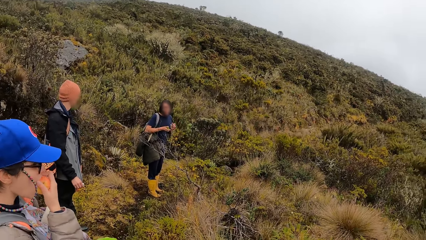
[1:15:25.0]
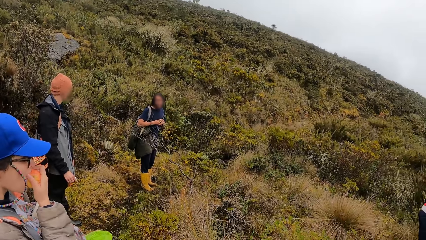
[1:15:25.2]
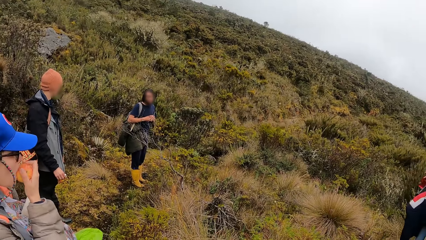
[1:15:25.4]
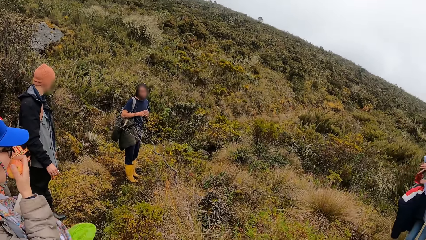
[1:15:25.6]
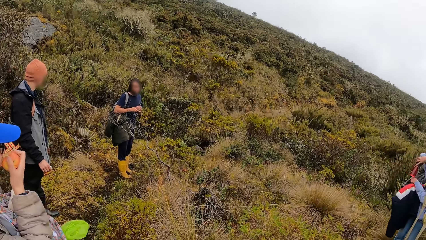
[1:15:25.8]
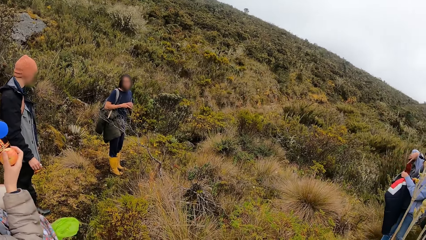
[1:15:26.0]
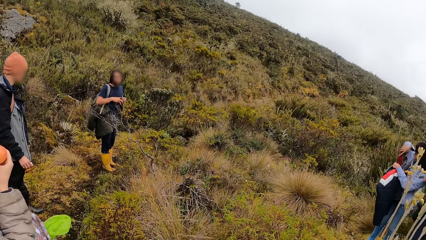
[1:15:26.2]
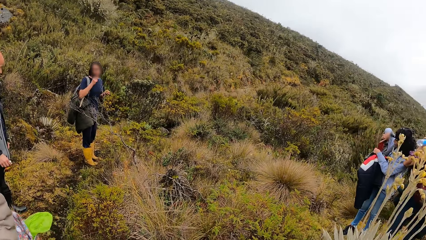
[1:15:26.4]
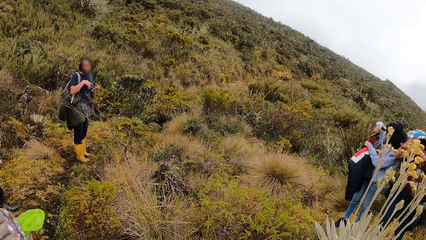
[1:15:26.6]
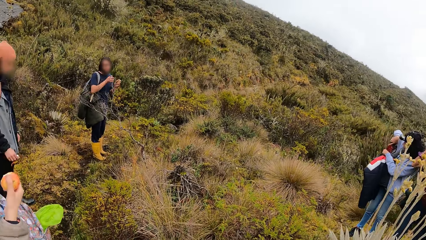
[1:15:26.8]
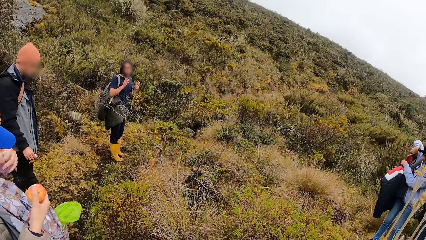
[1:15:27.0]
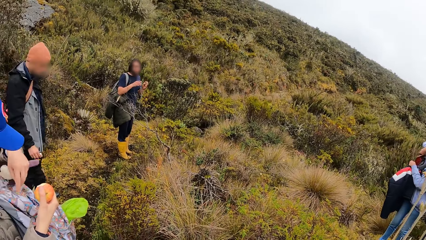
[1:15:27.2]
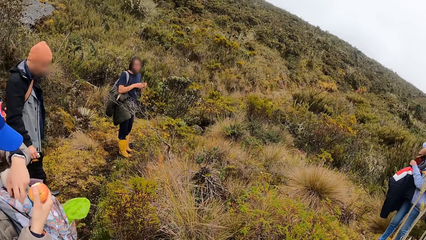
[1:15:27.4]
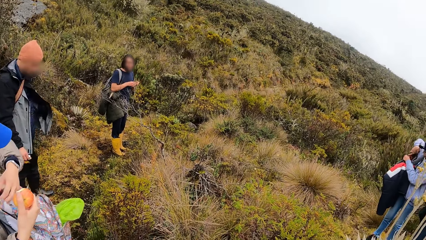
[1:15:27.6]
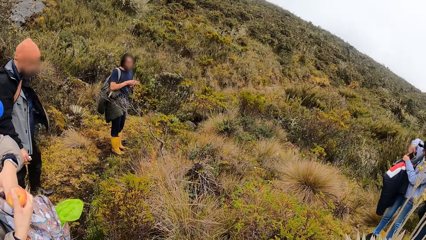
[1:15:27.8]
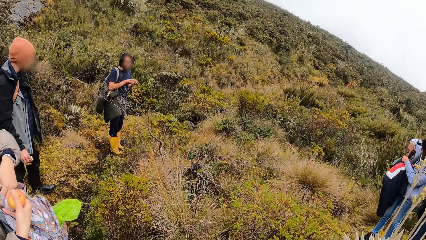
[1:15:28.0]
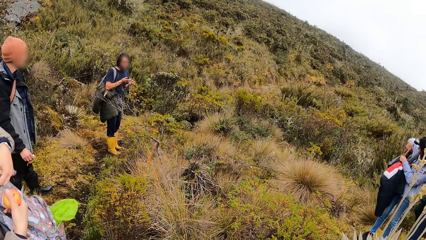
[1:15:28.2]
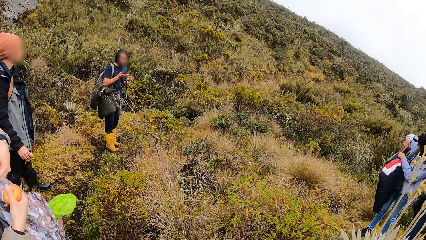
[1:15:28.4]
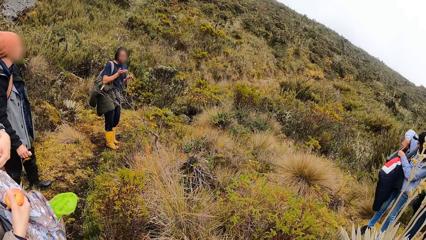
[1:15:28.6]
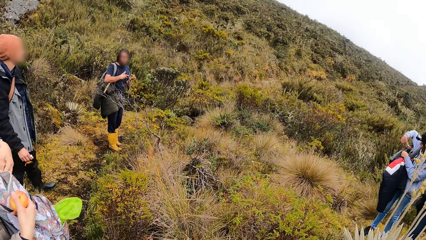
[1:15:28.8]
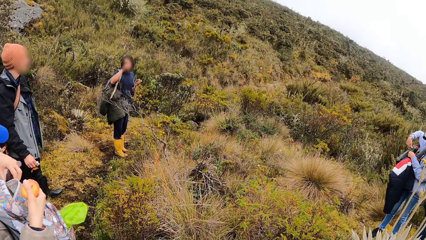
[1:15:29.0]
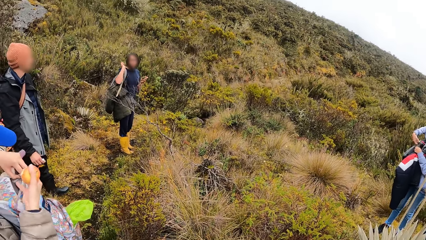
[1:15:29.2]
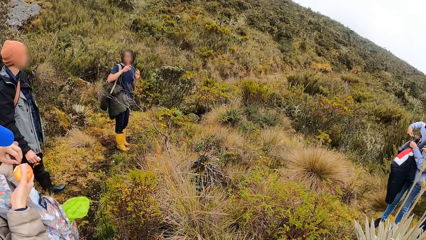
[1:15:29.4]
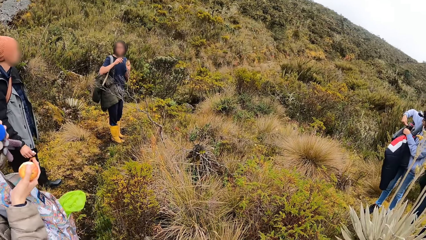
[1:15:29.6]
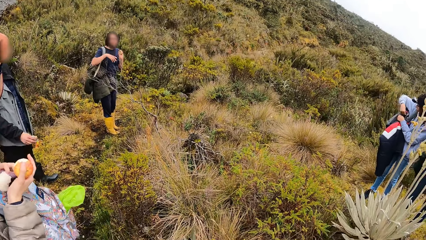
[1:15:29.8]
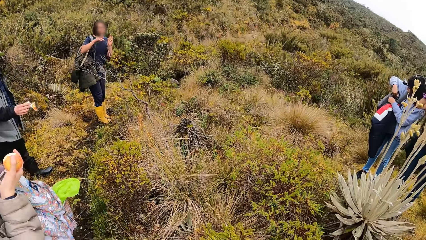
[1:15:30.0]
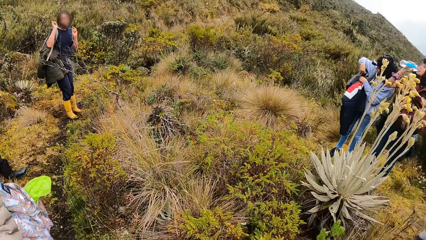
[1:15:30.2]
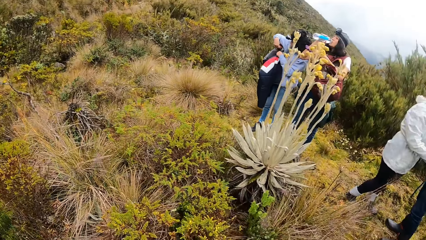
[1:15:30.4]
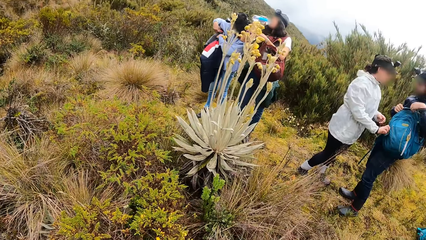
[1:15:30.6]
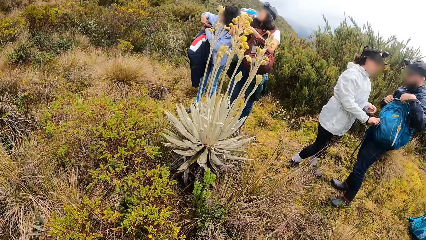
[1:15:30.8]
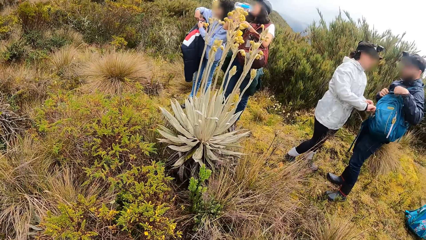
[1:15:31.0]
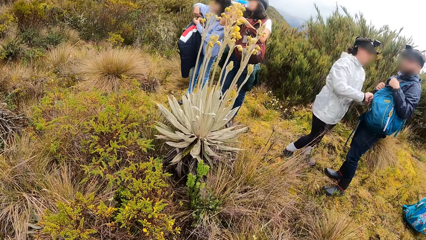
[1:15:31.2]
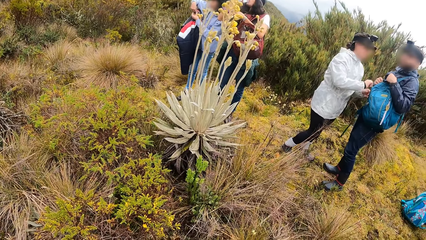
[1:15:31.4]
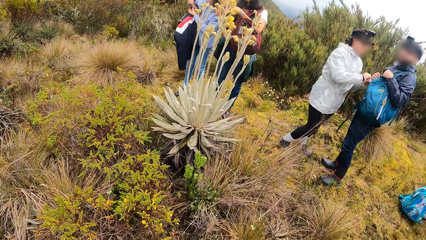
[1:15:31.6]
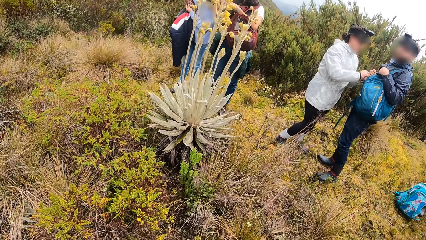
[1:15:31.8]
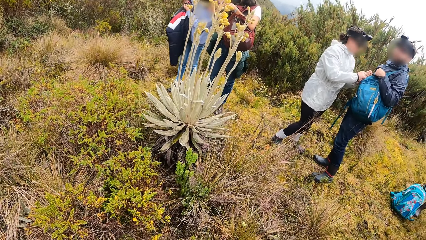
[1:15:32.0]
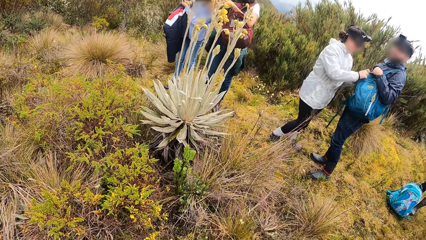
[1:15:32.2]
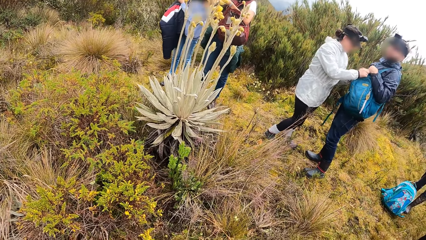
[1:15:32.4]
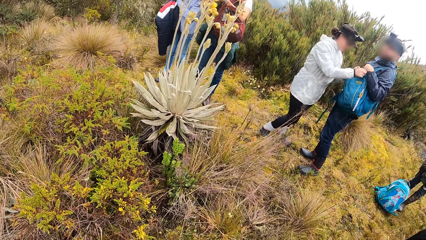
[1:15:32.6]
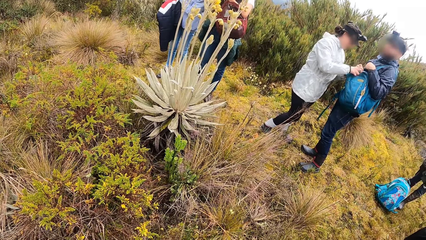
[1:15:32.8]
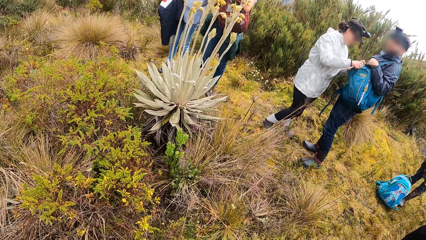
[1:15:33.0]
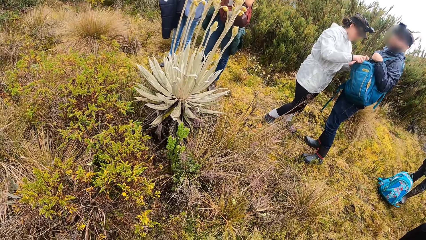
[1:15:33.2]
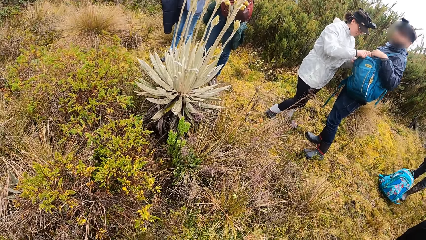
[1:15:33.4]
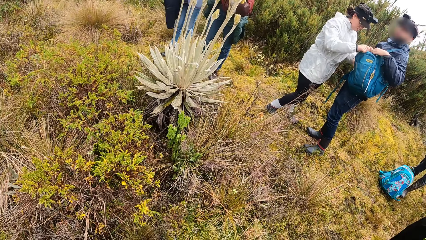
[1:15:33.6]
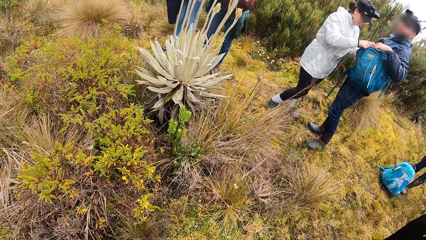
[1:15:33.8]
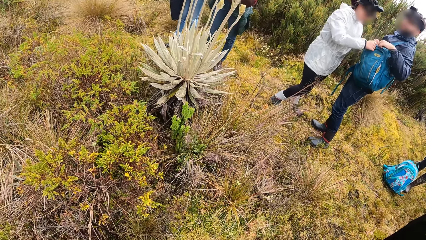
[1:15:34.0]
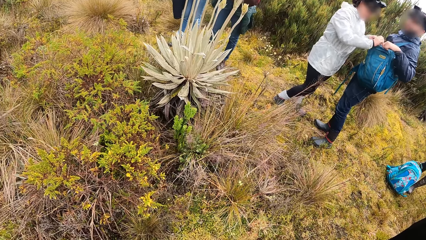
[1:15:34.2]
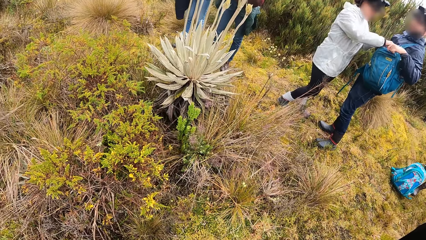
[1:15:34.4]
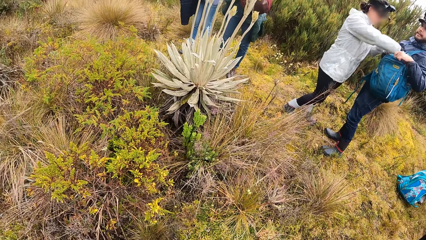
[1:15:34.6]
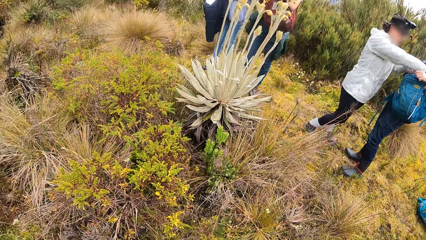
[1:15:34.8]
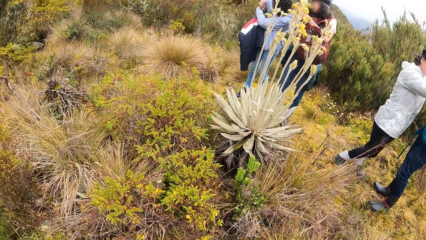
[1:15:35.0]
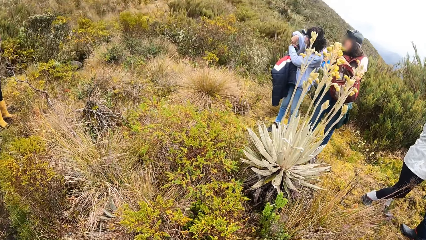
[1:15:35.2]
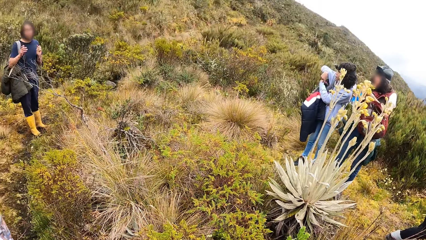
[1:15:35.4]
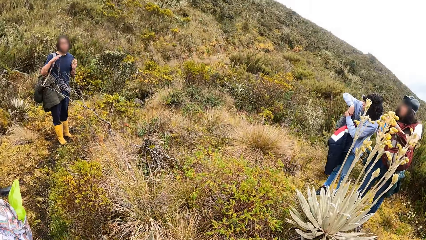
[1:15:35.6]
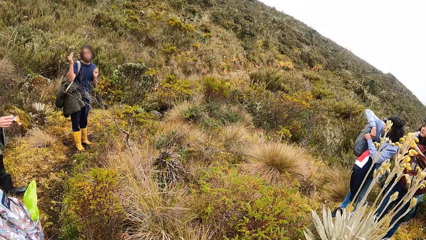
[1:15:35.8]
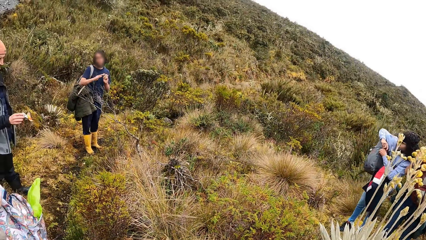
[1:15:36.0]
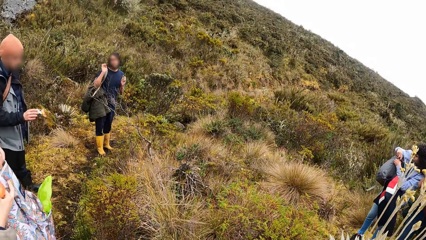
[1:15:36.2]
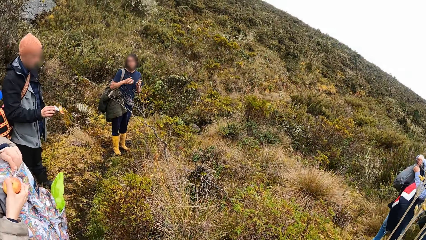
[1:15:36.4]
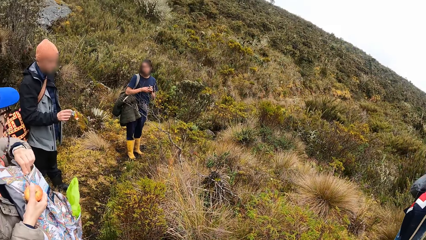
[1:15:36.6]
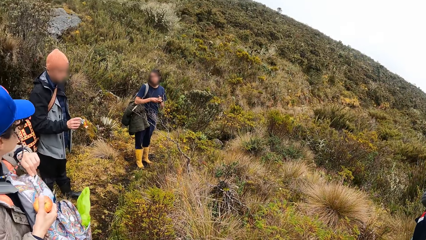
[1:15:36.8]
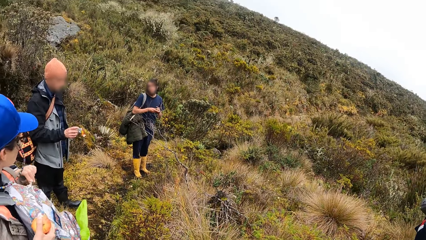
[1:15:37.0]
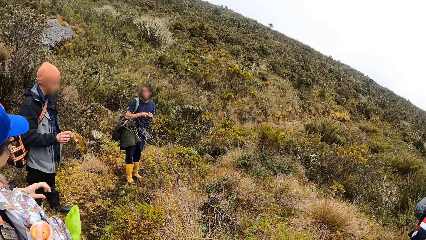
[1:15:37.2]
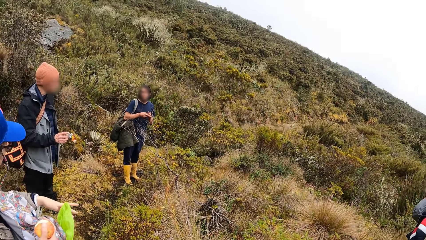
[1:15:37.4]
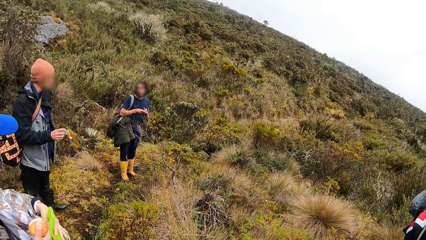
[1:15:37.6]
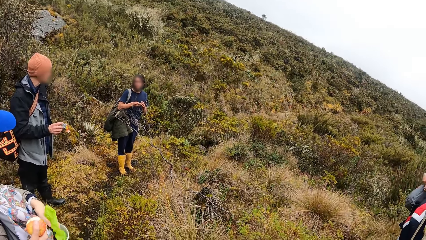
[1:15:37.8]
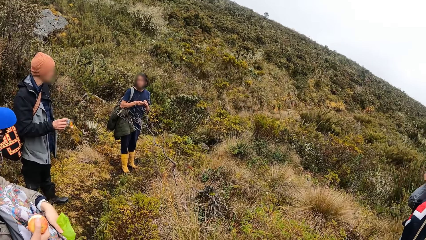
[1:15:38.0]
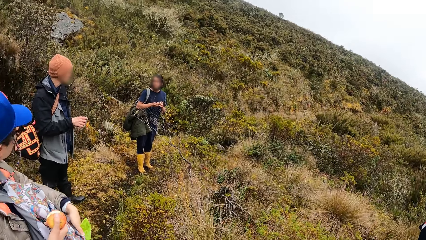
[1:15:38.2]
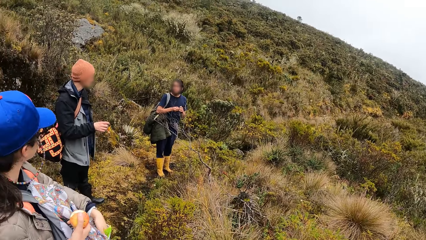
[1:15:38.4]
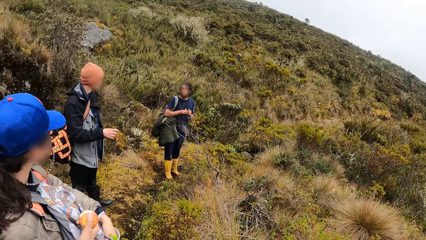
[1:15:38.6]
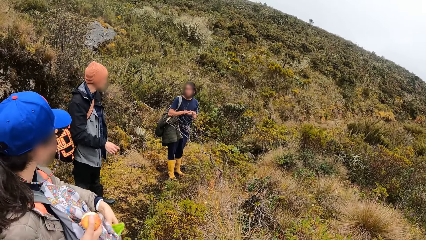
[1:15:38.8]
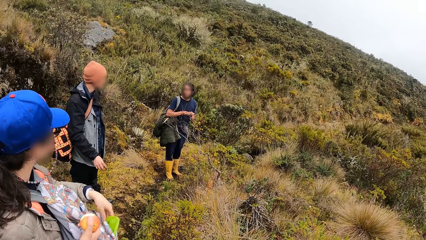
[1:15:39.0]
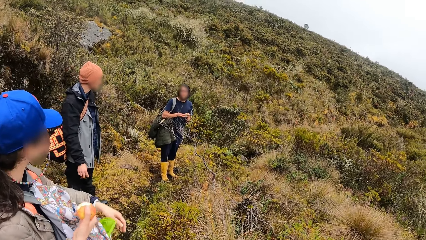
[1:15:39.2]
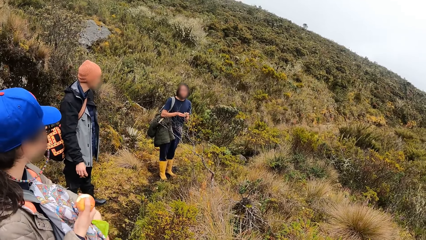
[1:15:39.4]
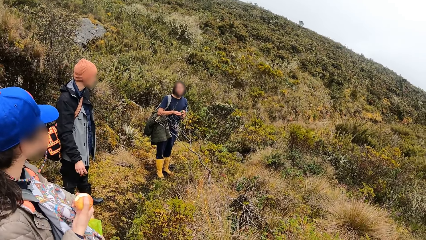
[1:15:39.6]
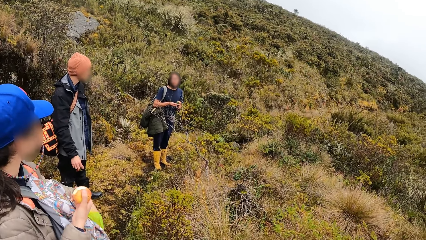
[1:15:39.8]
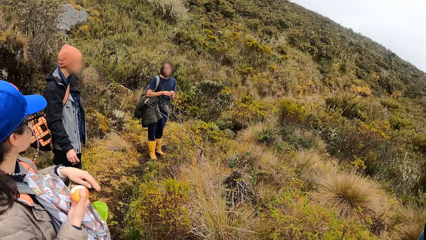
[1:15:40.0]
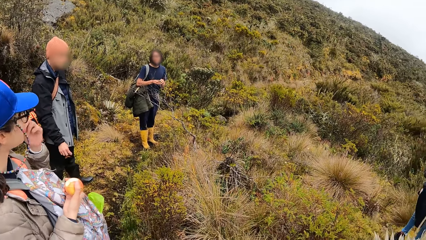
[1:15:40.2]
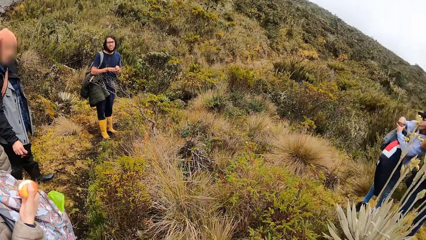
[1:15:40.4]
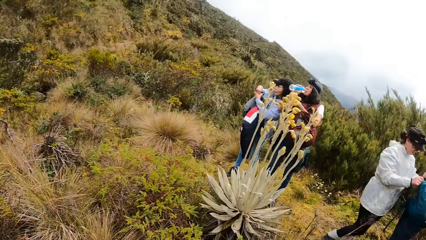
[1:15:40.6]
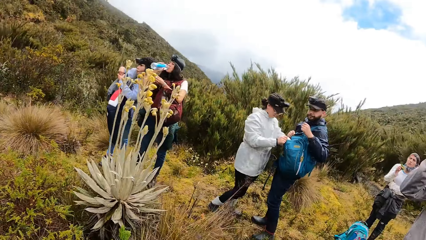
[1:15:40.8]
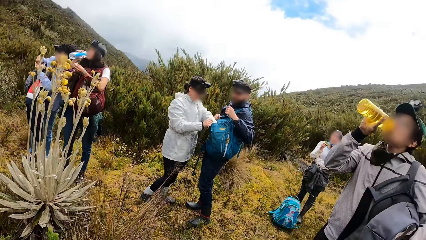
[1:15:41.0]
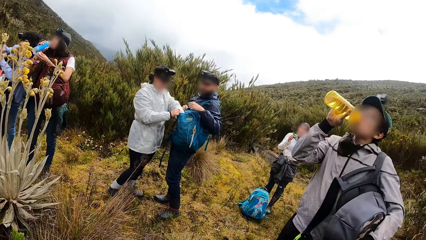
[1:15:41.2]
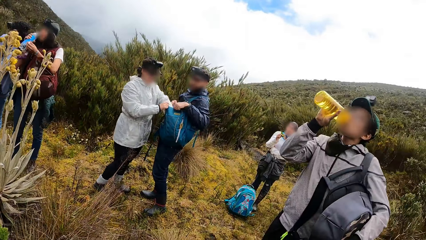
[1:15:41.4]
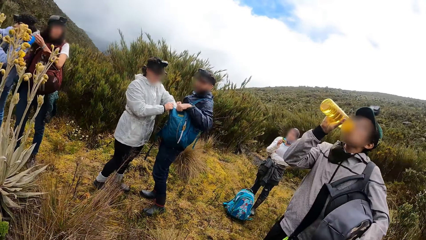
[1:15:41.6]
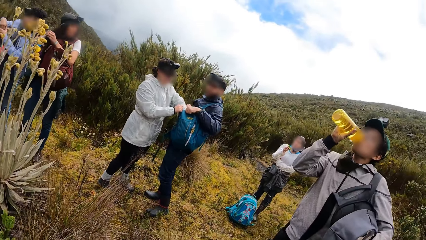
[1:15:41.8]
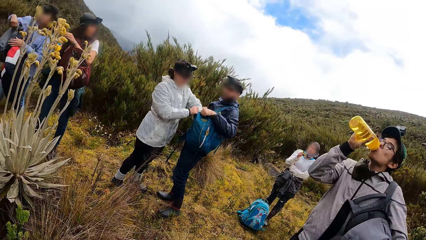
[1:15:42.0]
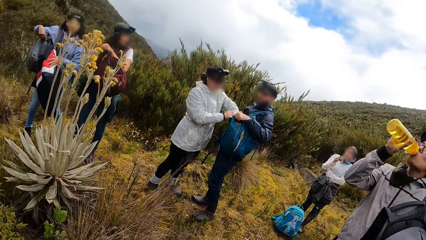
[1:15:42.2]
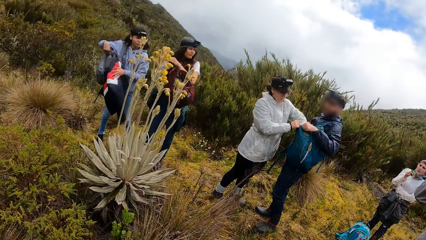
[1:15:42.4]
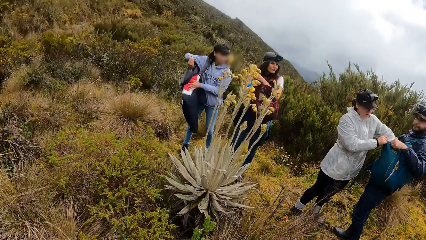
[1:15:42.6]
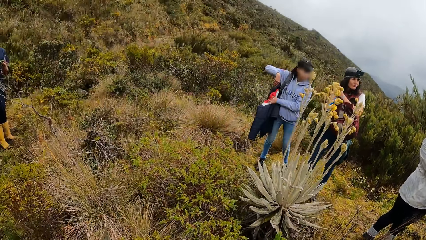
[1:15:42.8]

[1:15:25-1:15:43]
A man takes the plant from his right hand with his left hand. A woman eats an apple. Another woman puts the water bottle in her right hand into the backpack over her right arm. A third woman unzips the backpack on her chest with her right hand and puts a glove in her left hand into the backpack. A fourth woman drinks from a bottle in her right hand. A fifth woman unzips another man's backpack over his left arm with her left hand. The second woman fiddles with the backpack over her right arm with both hands. The second man touches the backpack over his left arm with his right hand. The fifth woman fiddles with the second man's backpack over his left arm with both hands. The third woman zips the backpack on her chest with her right hand, pushes the nylon in the backpack on her chest with her left hand, touches the backpack on her chest with her left hand, and touches her face with her left hand. A third man drinks from a water bottle in his right hand.
